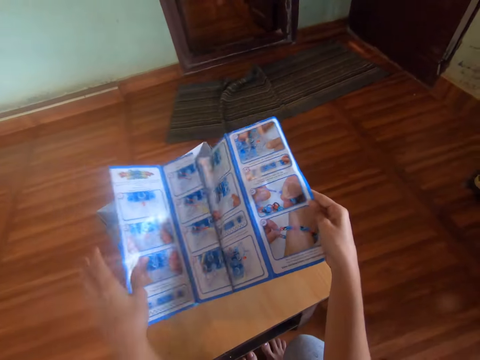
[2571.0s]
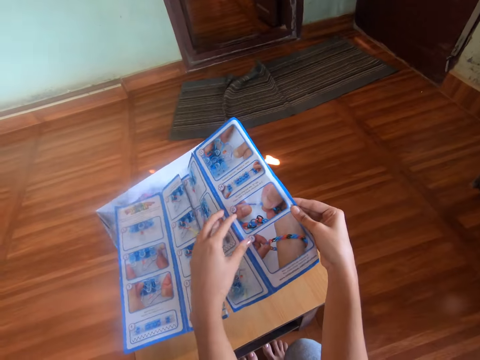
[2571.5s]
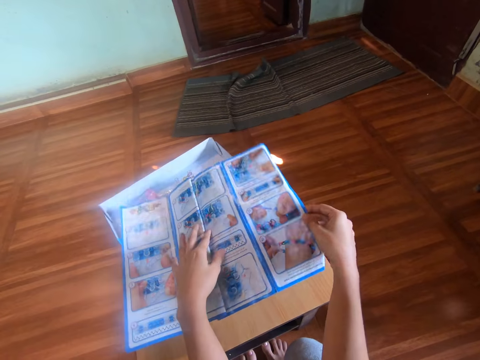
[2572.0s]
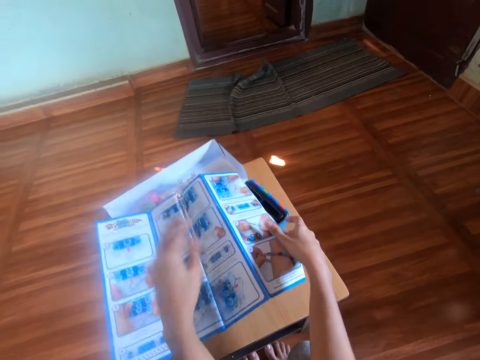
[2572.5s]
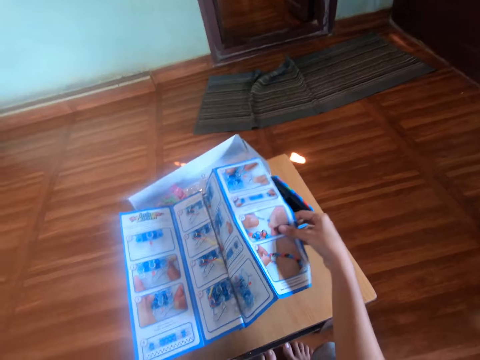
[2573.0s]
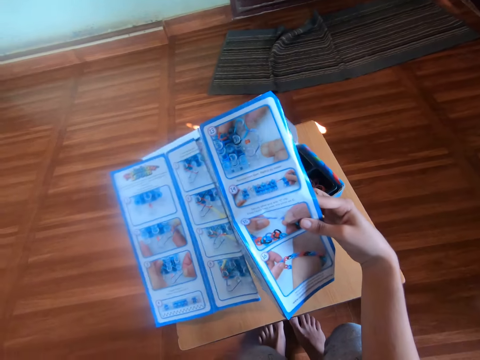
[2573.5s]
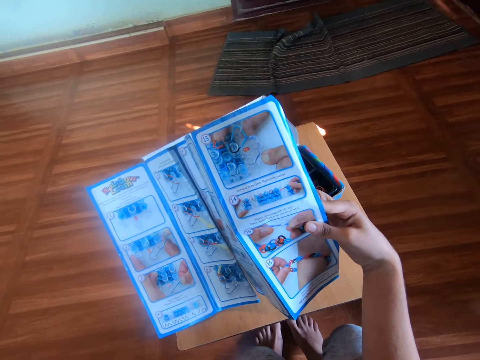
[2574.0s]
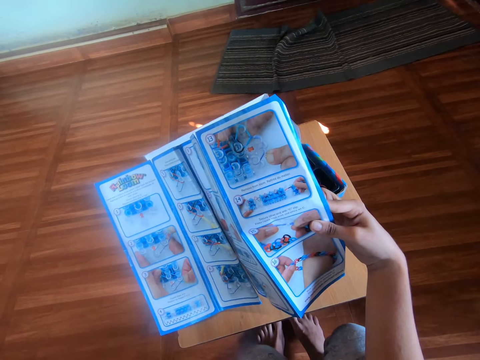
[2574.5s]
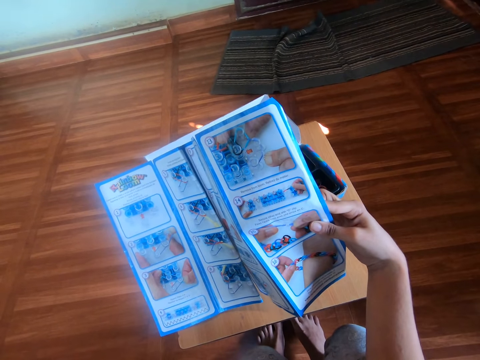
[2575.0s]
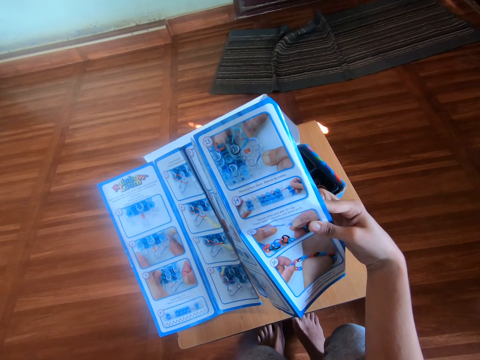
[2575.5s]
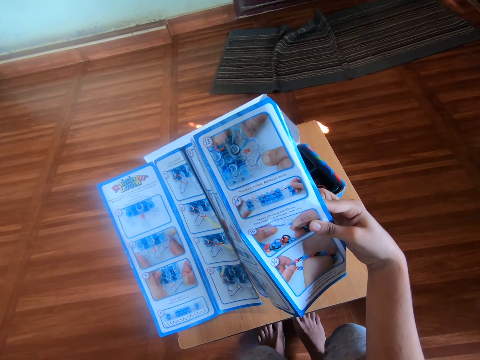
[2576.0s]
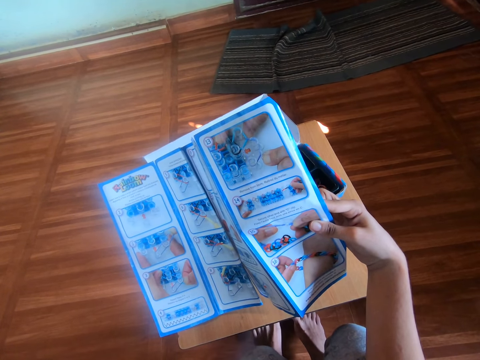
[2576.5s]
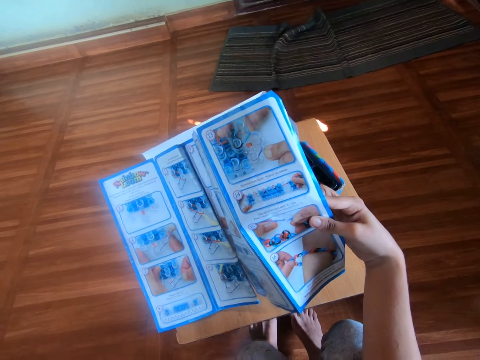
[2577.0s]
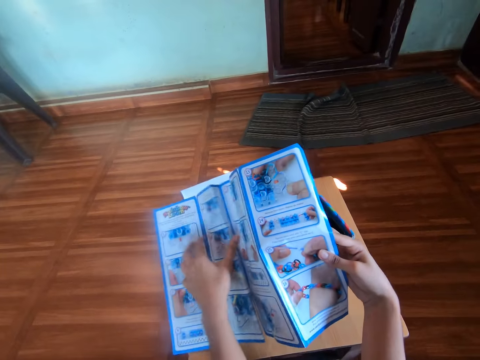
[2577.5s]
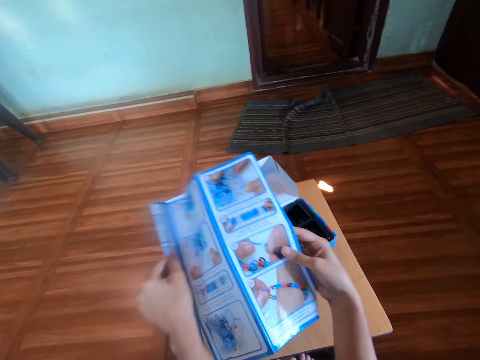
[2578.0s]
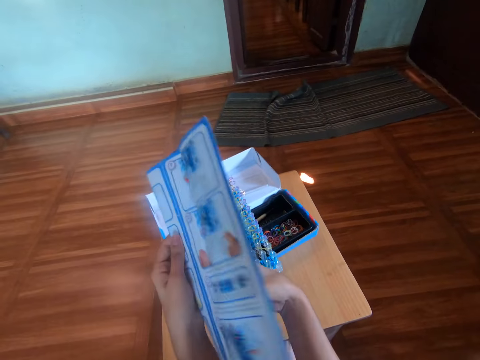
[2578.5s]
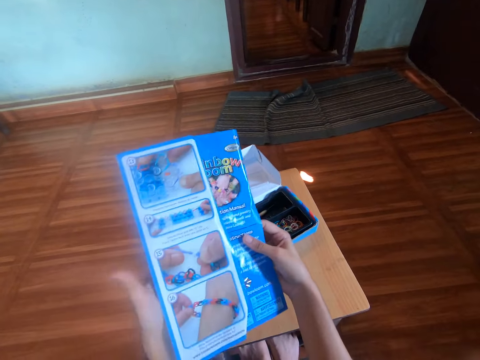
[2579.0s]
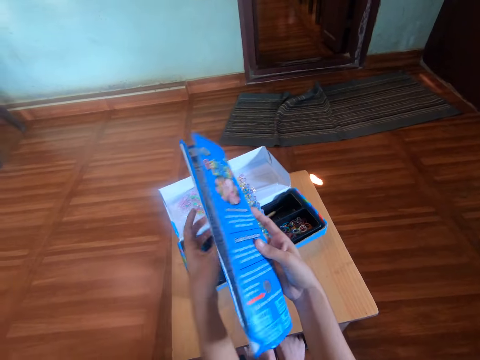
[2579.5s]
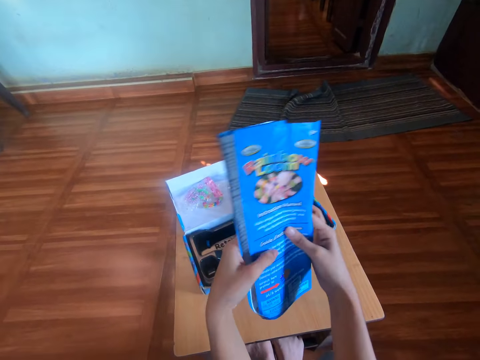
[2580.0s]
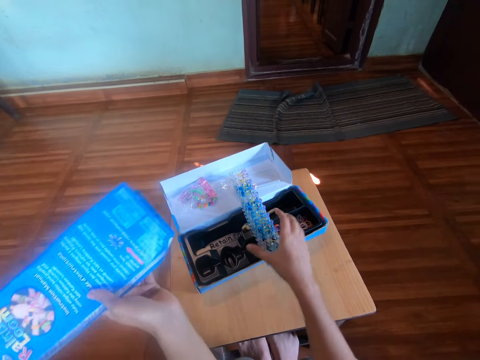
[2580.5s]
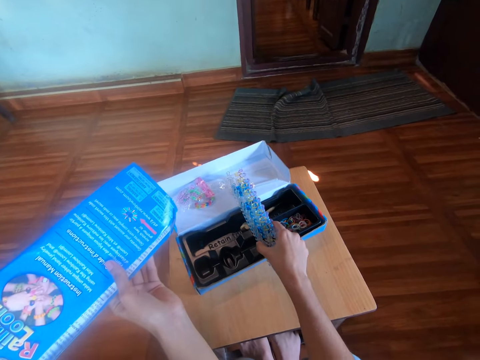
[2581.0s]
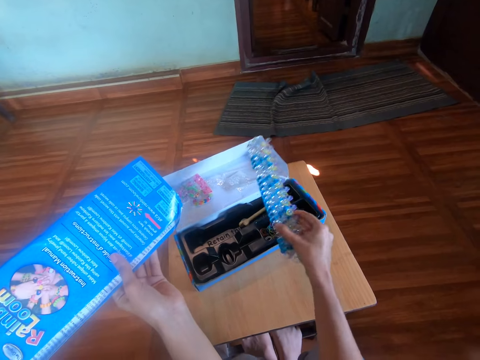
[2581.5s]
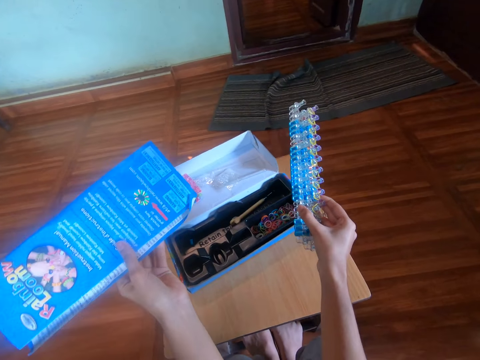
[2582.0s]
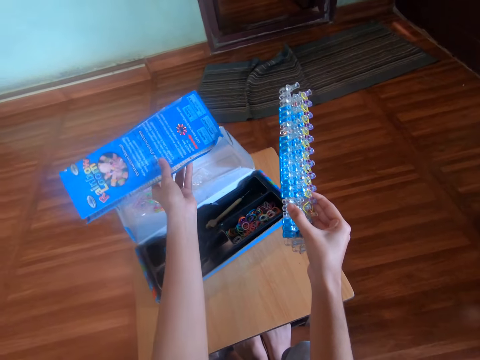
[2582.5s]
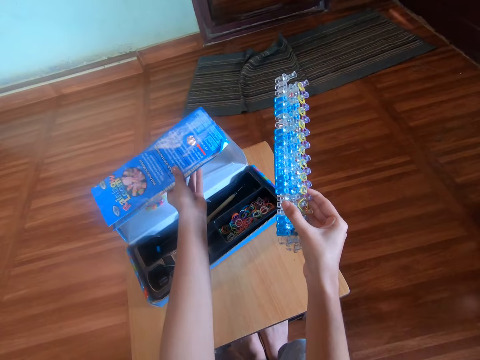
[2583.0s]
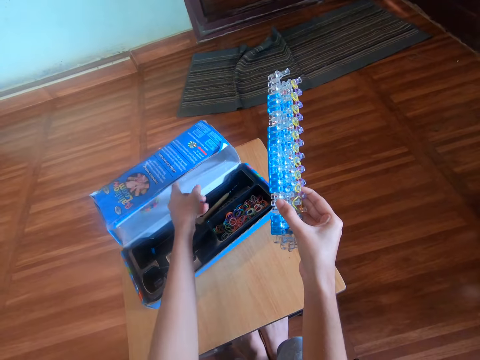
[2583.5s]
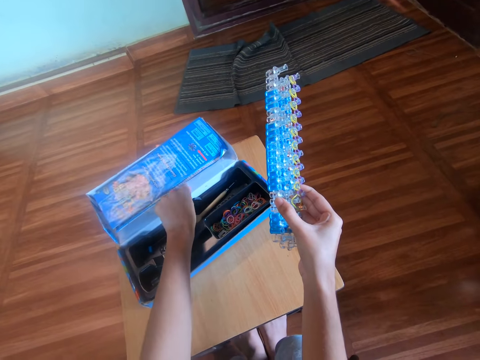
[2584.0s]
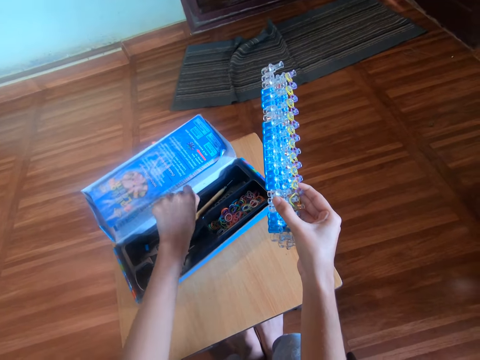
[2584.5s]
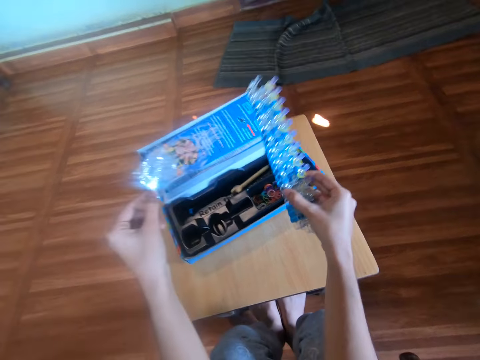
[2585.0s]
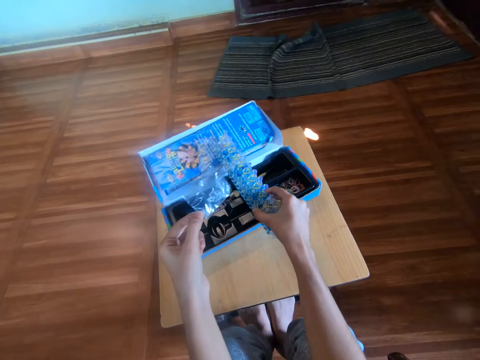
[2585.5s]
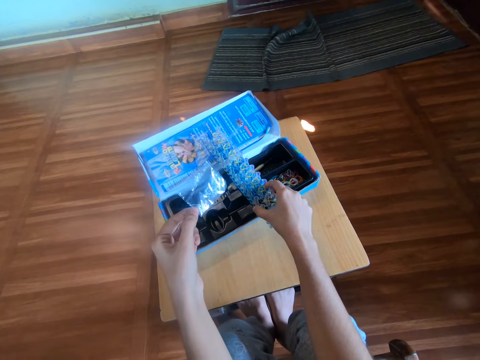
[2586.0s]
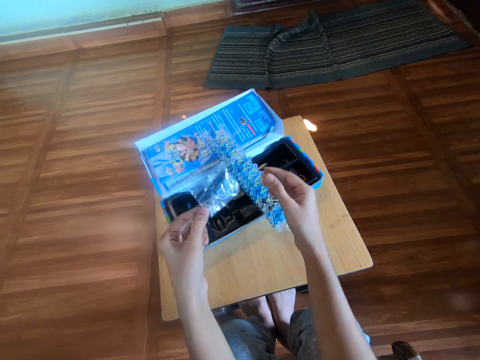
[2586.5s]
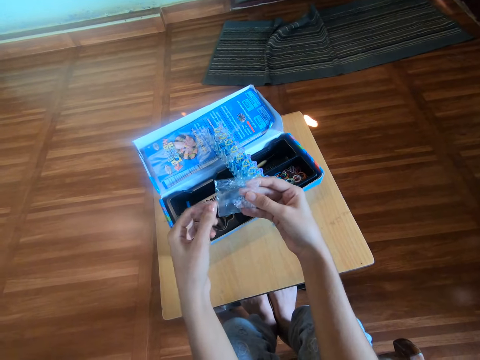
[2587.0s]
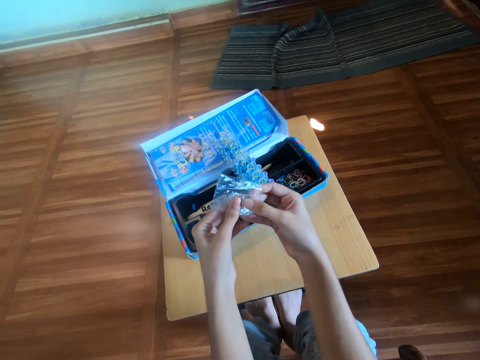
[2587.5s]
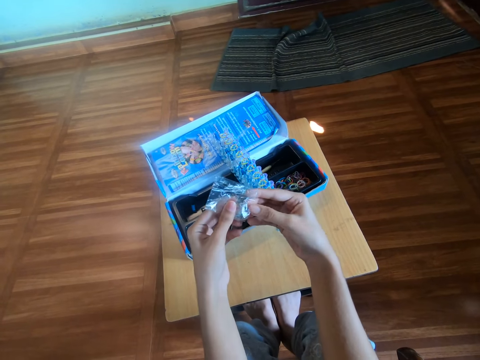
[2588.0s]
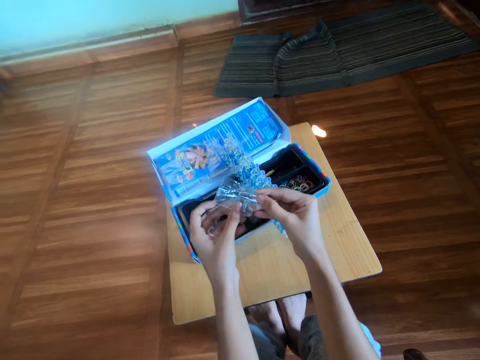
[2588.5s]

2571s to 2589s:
The camera wearer touches the manual with her right hand. She takes her left hand off the manual. She moves her hand over the instruction booklet. She drops the manual on the box with both her hands. She looks at the instruction booklet. She touches her mouth with her left hand. She picks up the manual from the box with her right hand. She looks at the instruction booklet. She moves her legs. She lifts the instruction booklet upwards. She touches the manual with her left hand. She folds the manual with both her hands. She holds the instruction booklet. She picks up the rubber band loom from the box with her right hand. She moves the instruction booklet towards the table. She drops the manual on the box with her left hand. She picks up a polythene bag or nylon paper from the box with her left hand. She drops the rubber band loom on the box with her right hand. She looks at the nylon paper. She transfers the polythene bag from her left hand to her right hand.

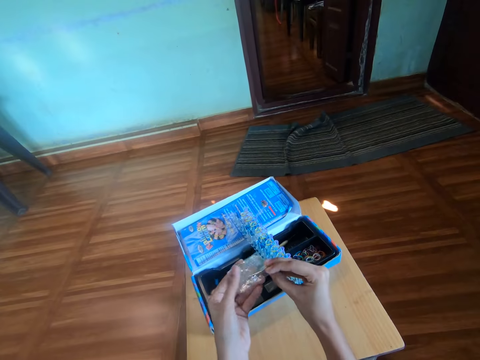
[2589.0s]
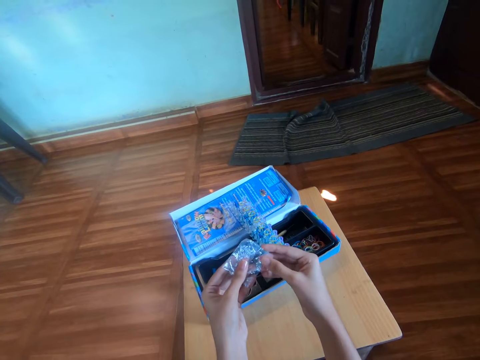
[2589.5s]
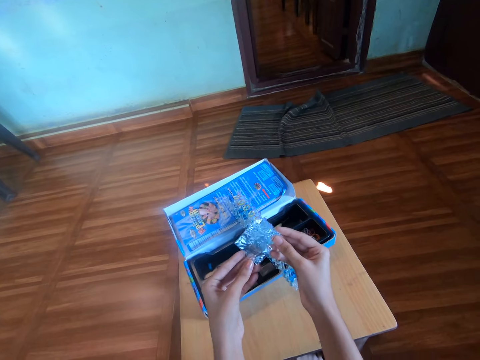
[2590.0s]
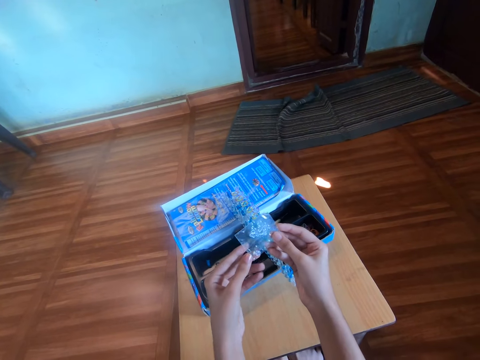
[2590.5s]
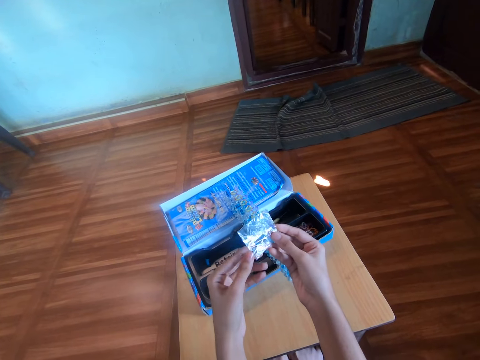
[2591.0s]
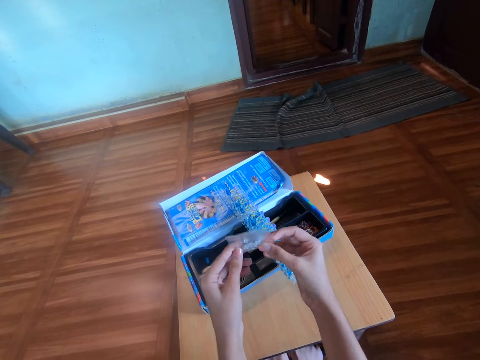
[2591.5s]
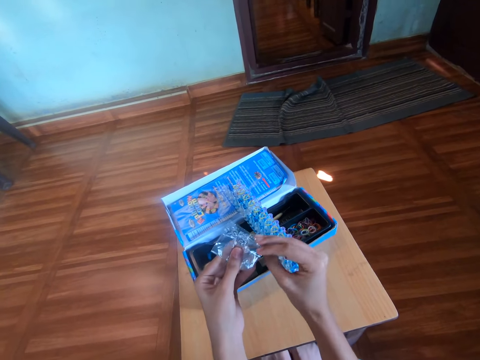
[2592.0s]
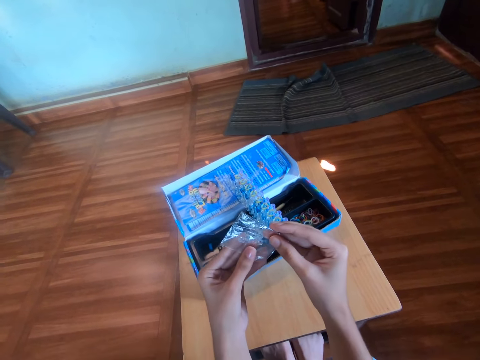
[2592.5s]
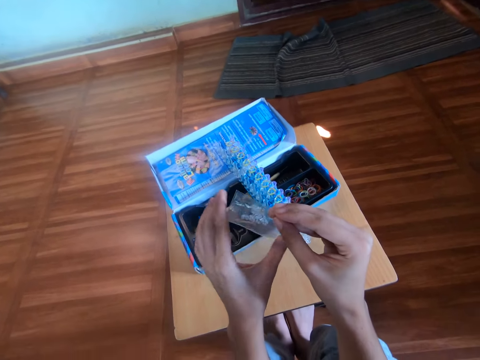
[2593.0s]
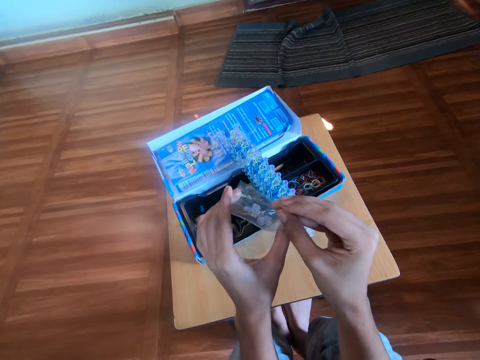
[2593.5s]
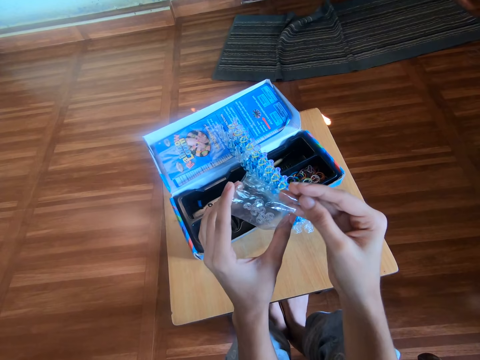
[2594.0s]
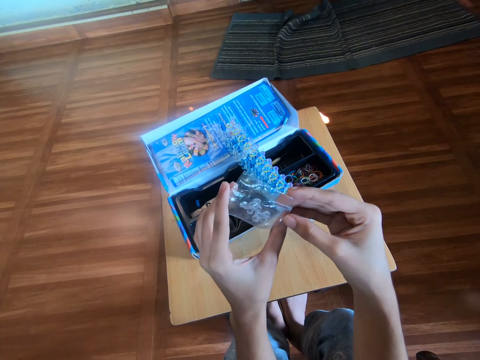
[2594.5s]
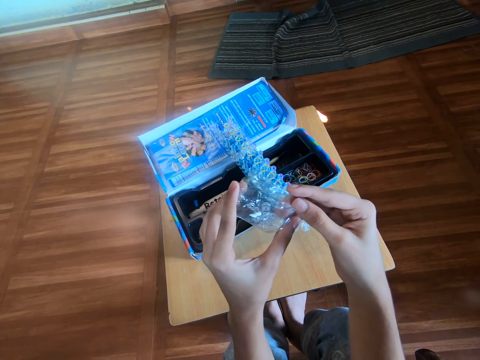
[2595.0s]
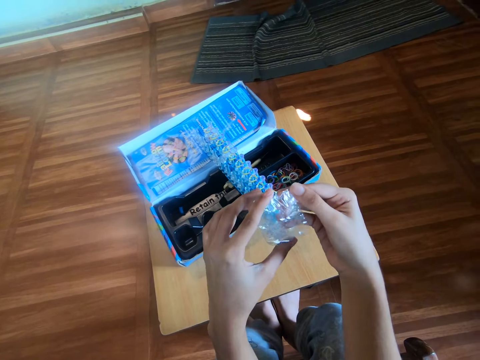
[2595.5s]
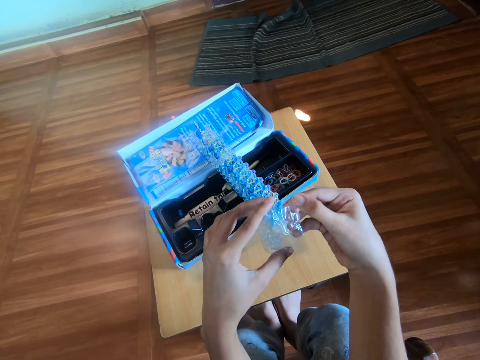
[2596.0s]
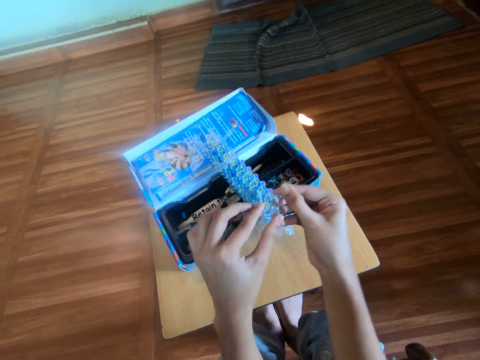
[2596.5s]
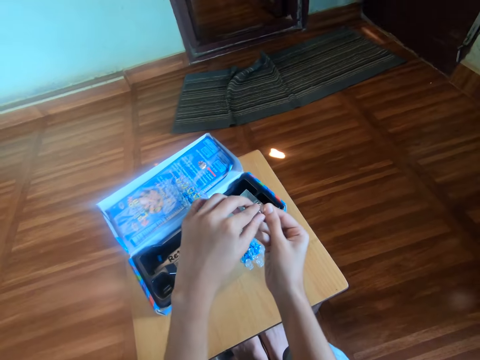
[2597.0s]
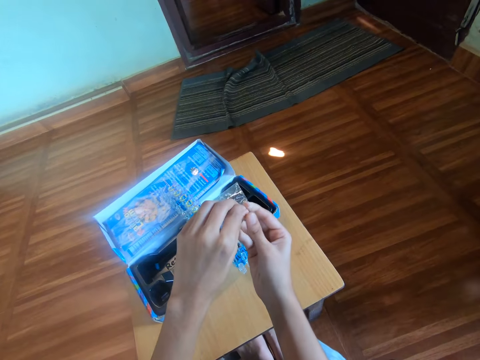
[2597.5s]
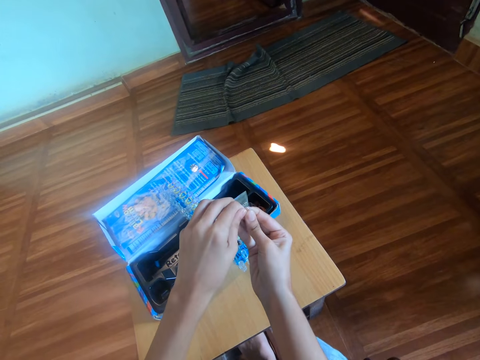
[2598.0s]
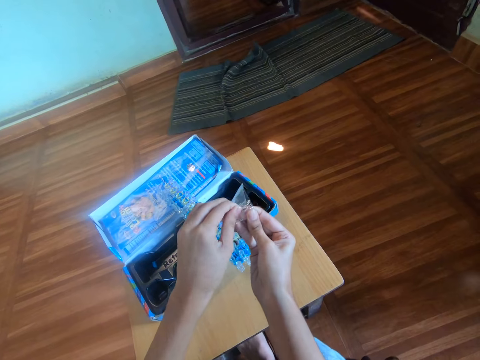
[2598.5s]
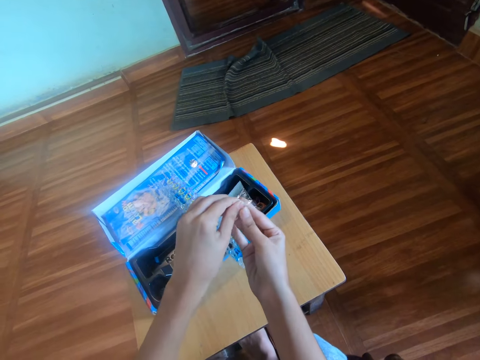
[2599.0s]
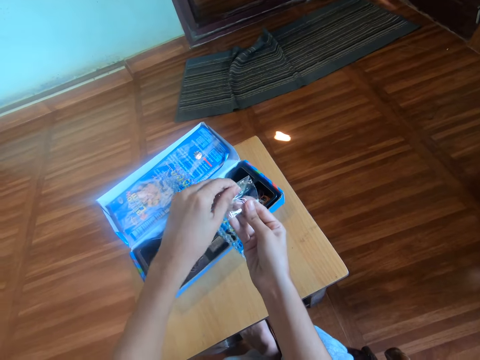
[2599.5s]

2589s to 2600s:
The camera wearer turns the nylon paper. They look at the nylon paper. They turn the nylon paper. They look at the nylon paper. They hold the nylon paper. They open the nylon paper.
